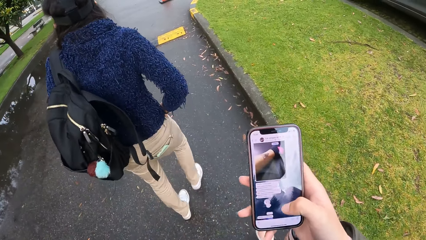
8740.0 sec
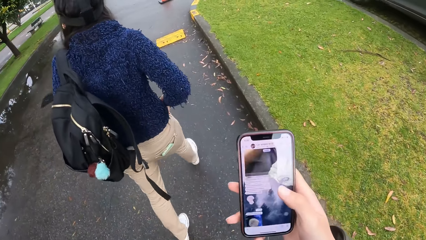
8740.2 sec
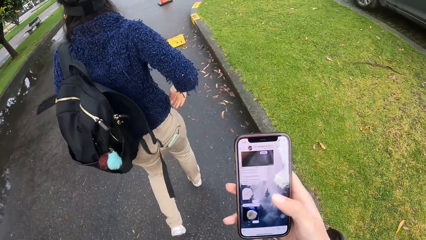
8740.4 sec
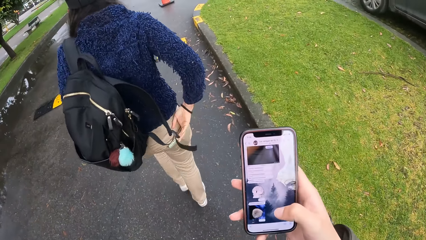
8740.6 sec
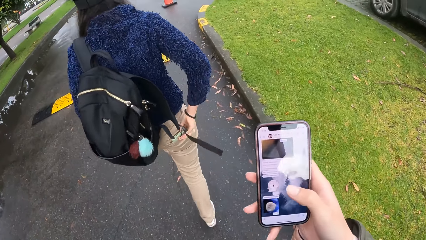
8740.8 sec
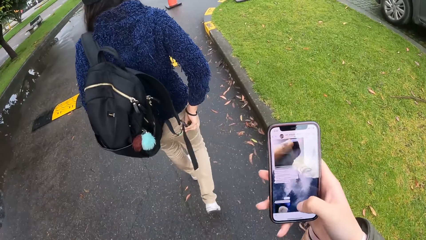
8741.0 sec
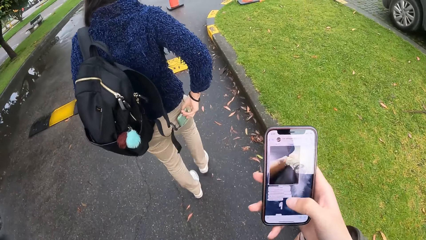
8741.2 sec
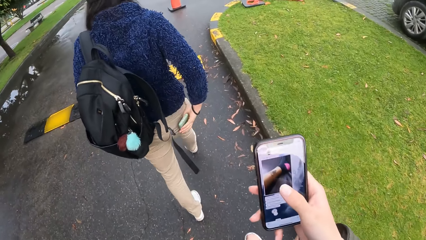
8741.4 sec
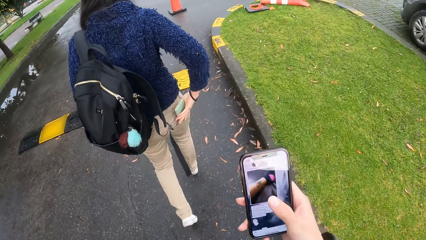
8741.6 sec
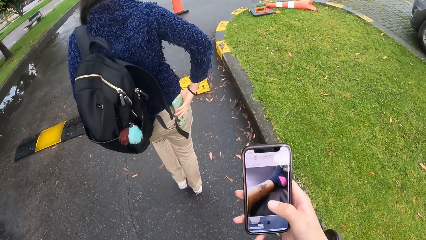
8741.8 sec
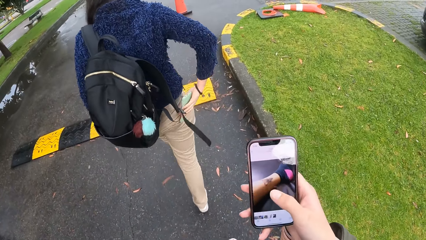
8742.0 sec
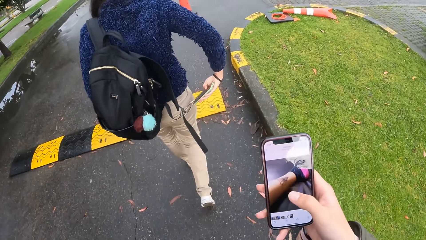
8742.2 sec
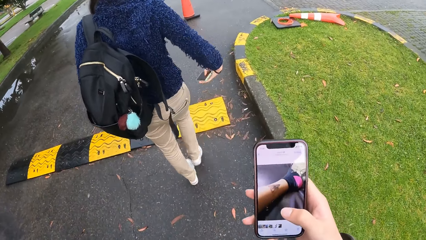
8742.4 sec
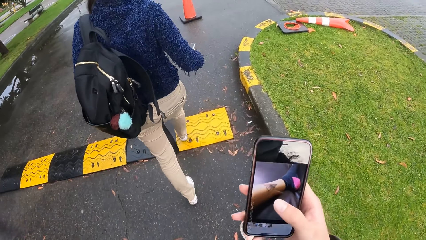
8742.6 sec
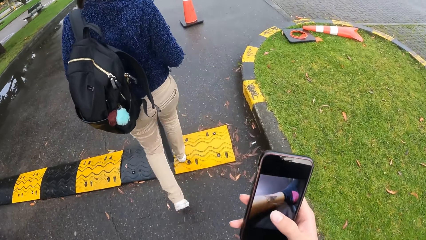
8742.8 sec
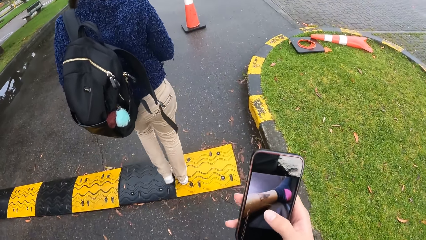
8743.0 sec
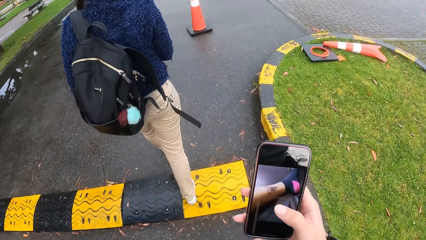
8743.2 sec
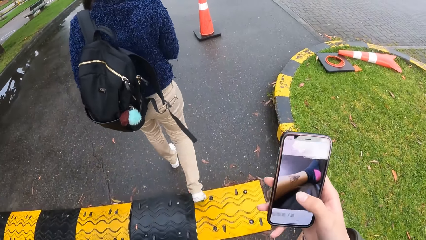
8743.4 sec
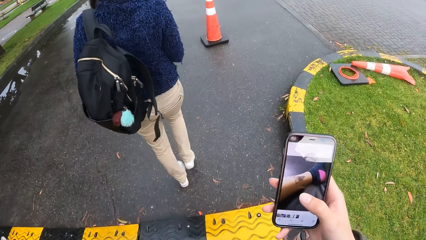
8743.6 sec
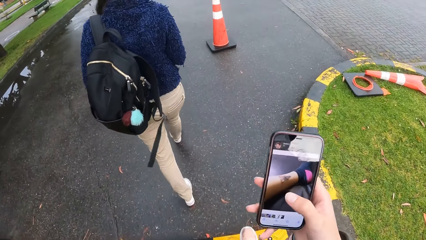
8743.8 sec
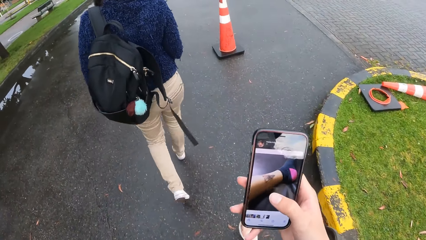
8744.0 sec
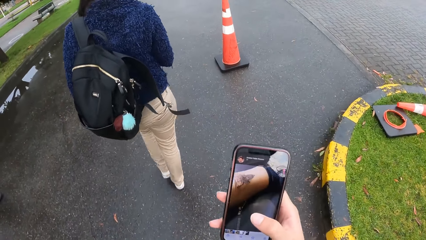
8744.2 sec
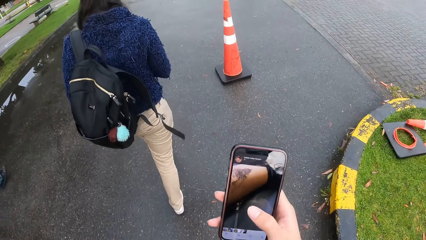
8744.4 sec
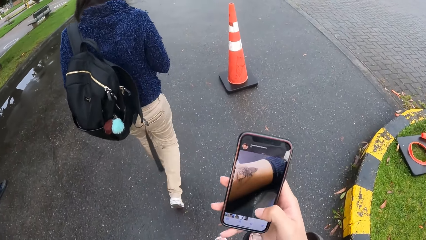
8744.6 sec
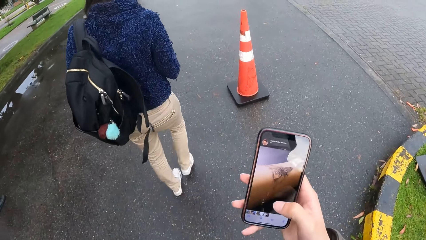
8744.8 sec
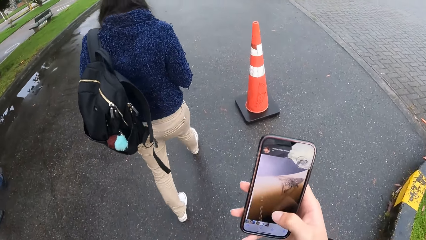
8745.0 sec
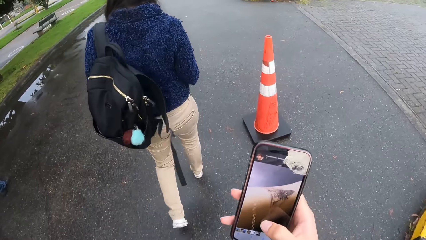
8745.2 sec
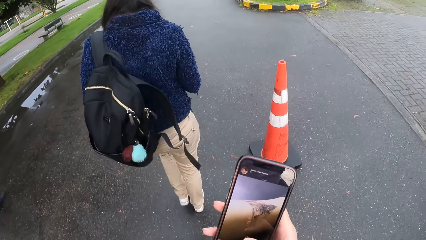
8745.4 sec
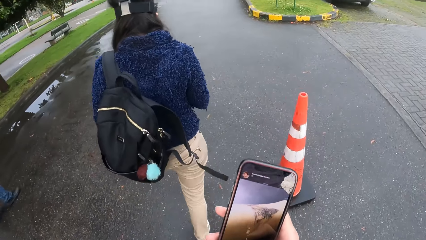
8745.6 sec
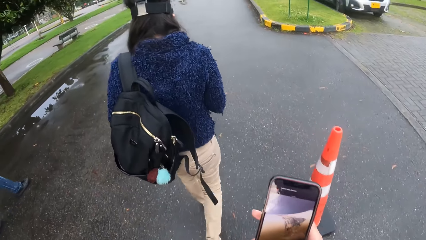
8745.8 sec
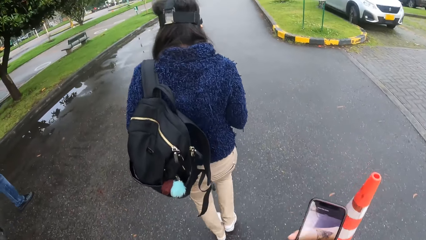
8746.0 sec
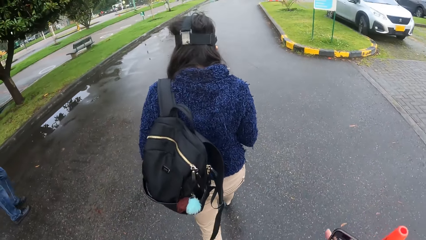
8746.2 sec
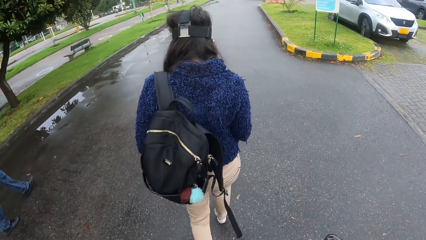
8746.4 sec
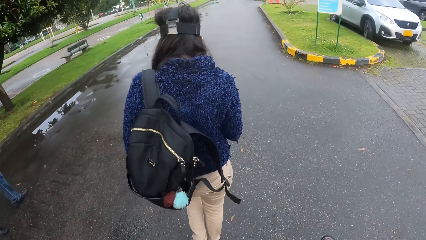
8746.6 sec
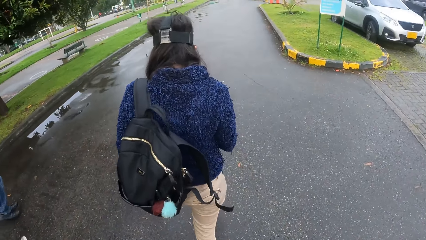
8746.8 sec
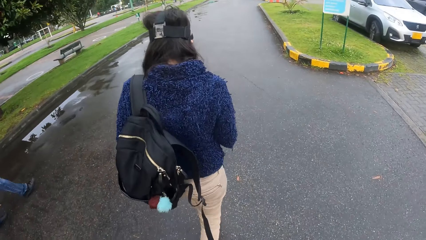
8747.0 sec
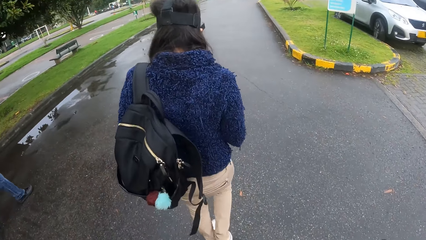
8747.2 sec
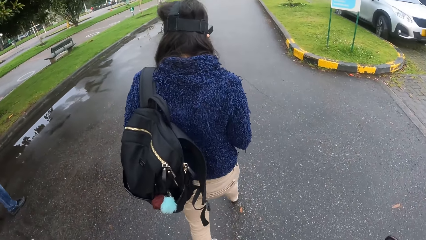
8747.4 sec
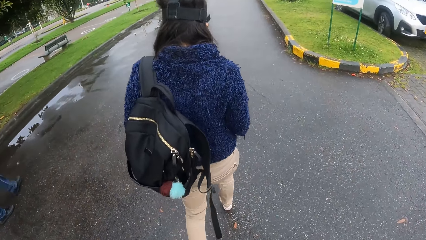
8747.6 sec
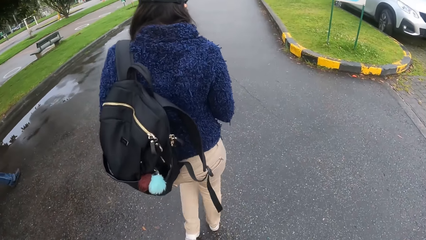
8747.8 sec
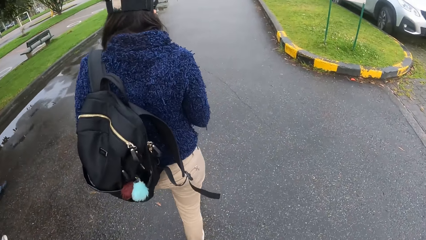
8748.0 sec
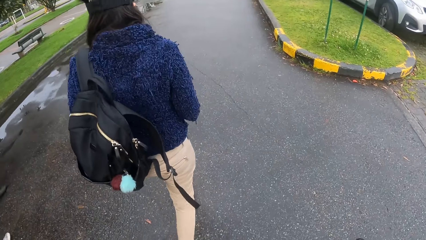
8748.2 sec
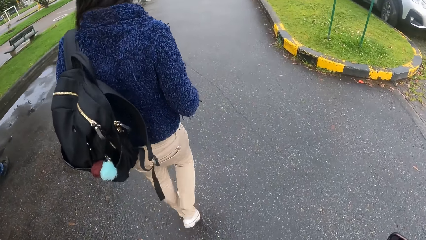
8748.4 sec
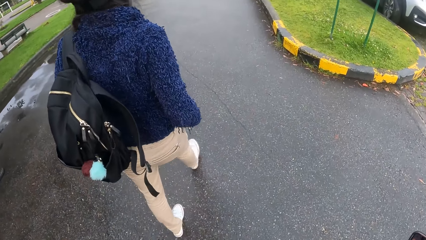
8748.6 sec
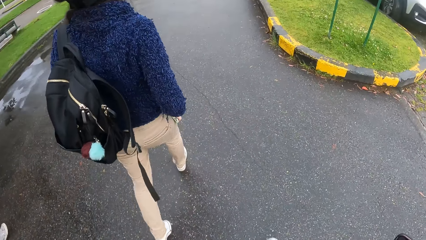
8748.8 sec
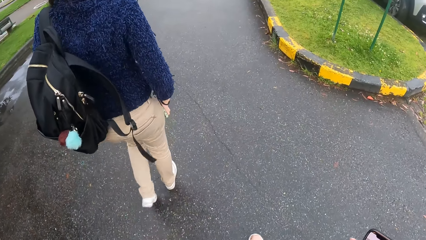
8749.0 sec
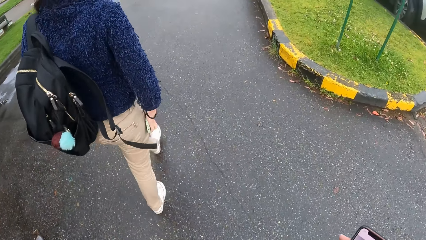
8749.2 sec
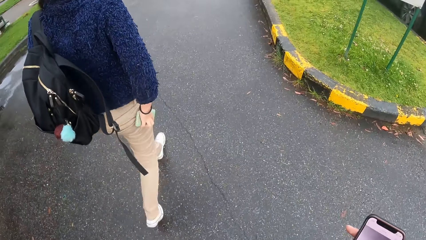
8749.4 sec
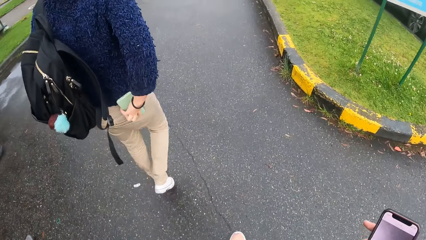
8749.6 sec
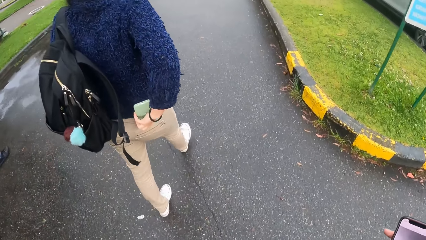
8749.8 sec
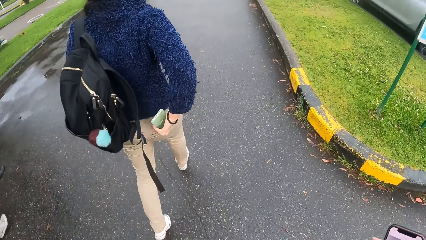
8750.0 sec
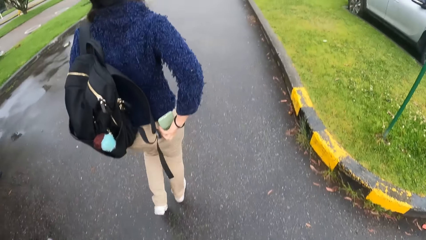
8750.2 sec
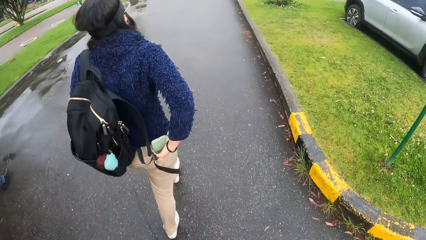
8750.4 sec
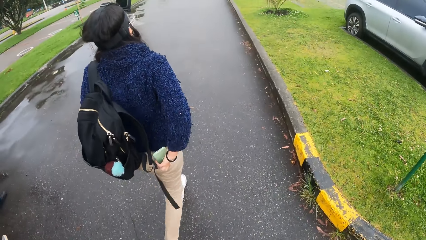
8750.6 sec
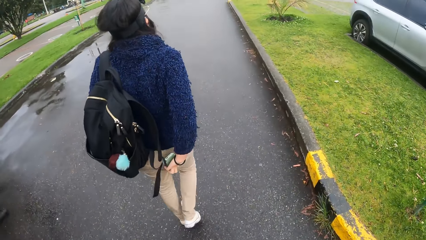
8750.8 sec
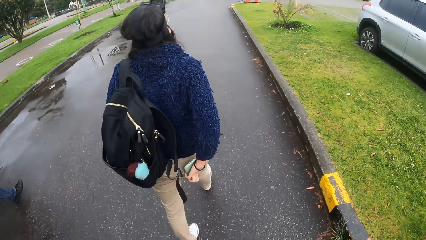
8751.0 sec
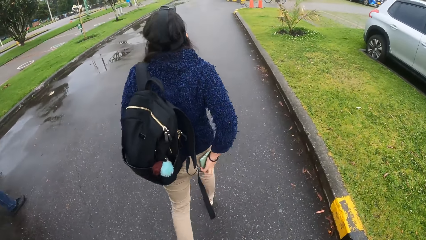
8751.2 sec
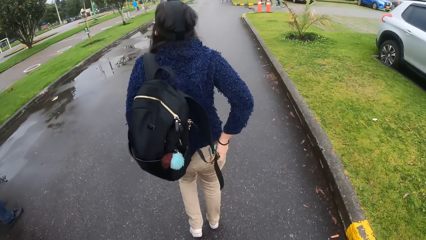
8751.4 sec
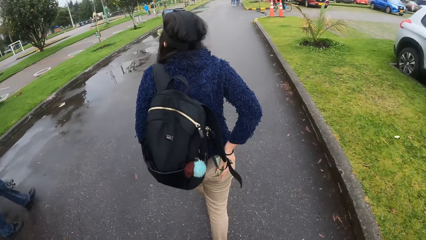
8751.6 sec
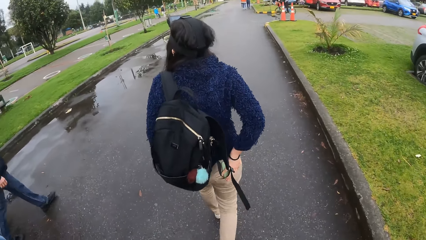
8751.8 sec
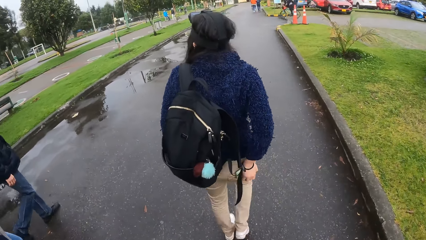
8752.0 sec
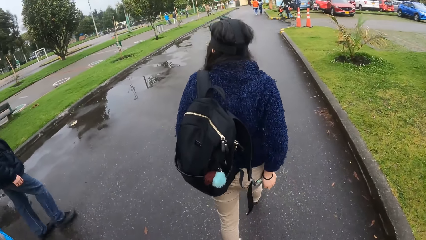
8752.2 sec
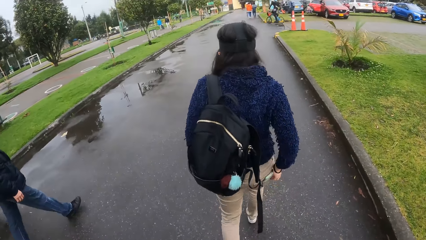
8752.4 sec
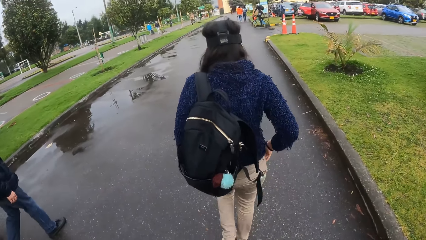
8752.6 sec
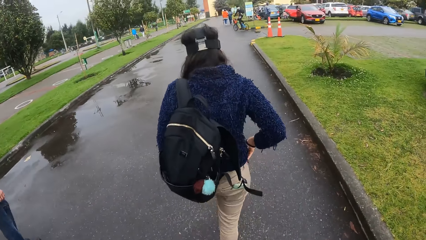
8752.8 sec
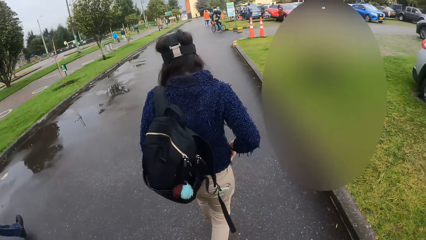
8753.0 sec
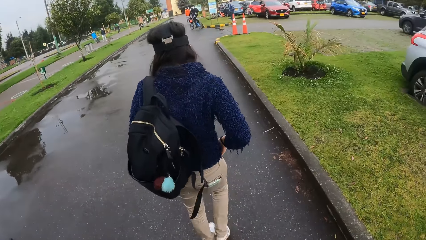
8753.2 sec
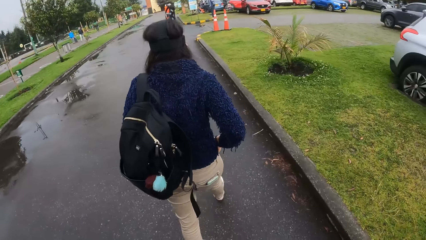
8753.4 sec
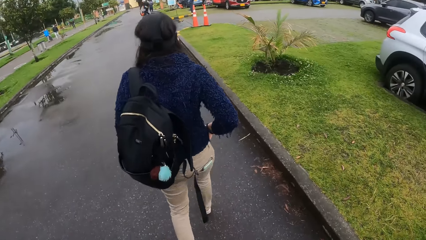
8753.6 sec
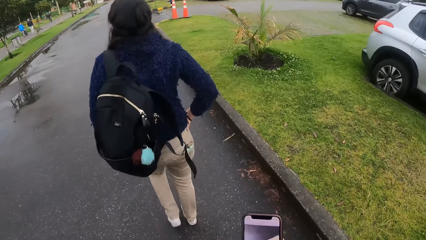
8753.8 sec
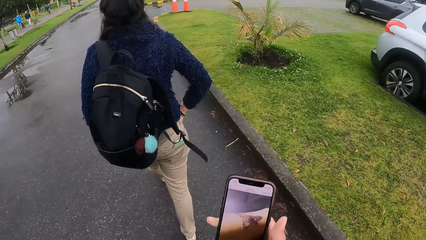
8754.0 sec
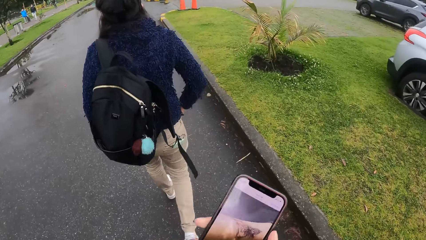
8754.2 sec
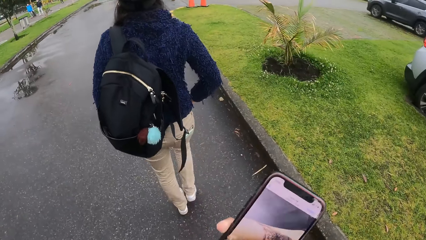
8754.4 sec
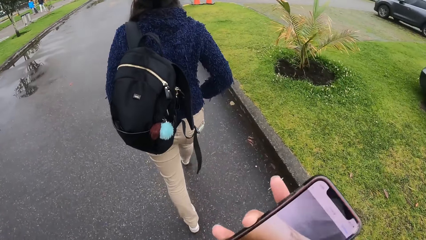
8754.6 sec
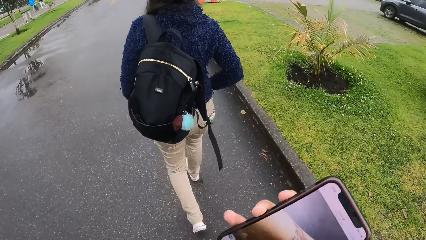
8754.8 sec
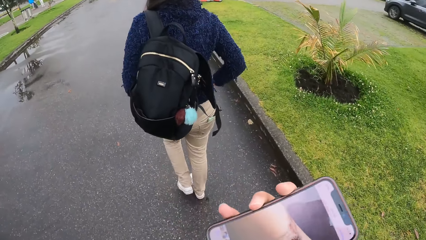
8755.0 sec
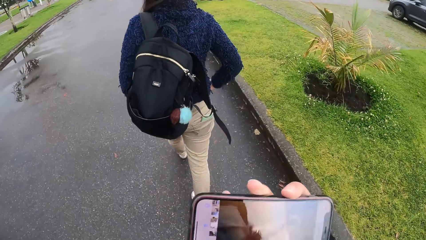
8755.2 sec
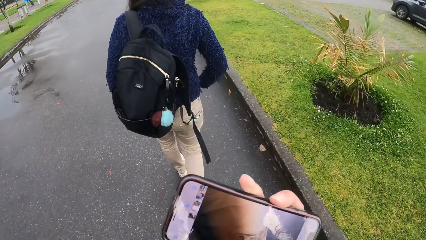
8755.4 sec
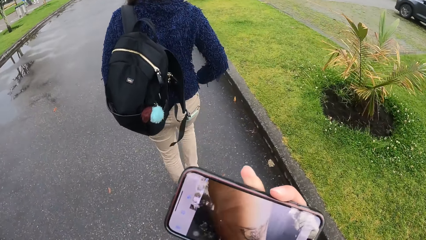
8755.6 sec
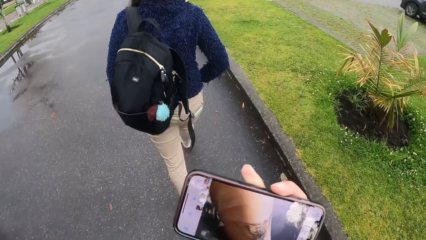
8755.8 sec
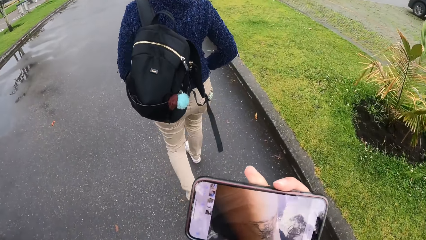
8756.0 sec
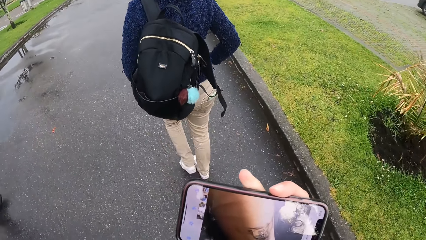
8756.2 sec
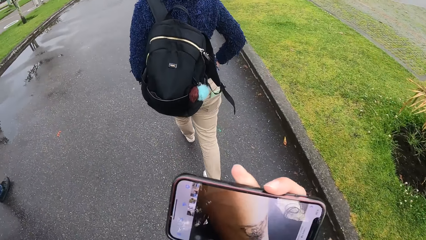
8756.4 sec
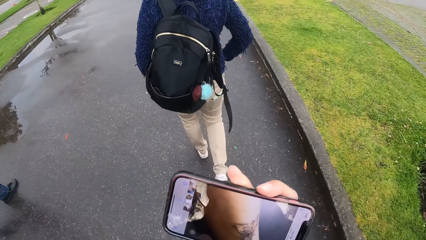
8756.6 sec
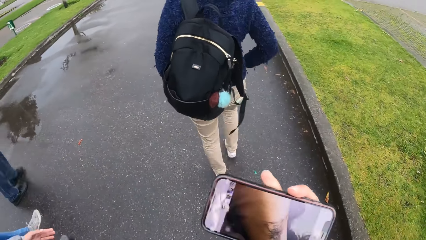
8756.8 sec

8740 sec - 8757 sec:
The woman removes a phone from a trouser pocket with her right hand. She puts the phone in her right hand into the trouser pocket. The camera wearer walks on the road. The woman puts her right hand into the trouser pocket. The camera wearer operates the phone in her right hand.
